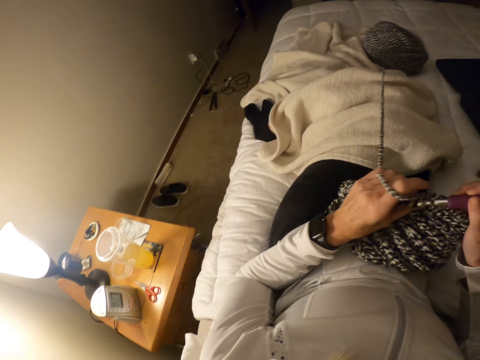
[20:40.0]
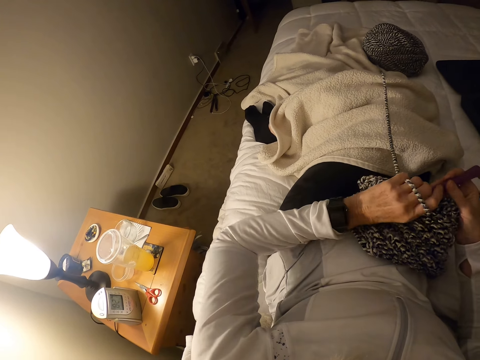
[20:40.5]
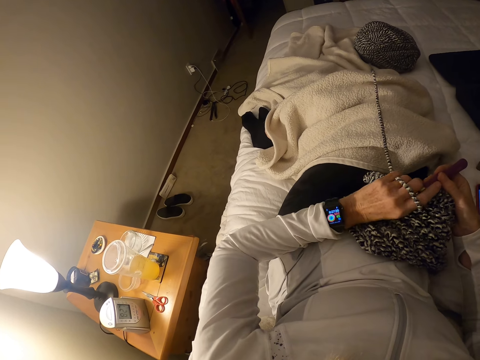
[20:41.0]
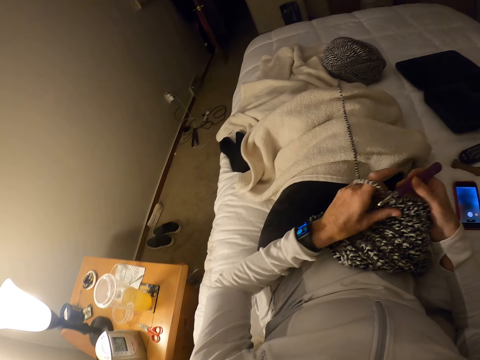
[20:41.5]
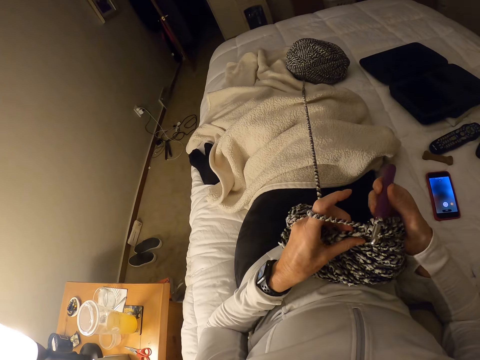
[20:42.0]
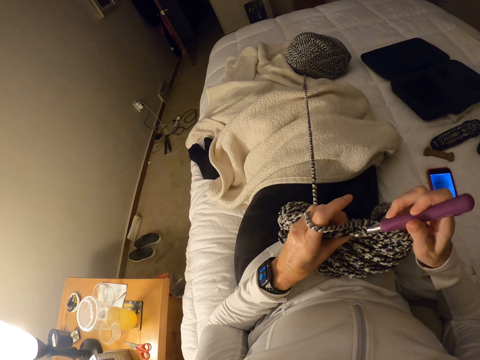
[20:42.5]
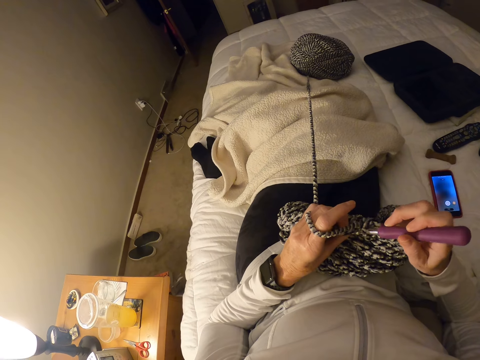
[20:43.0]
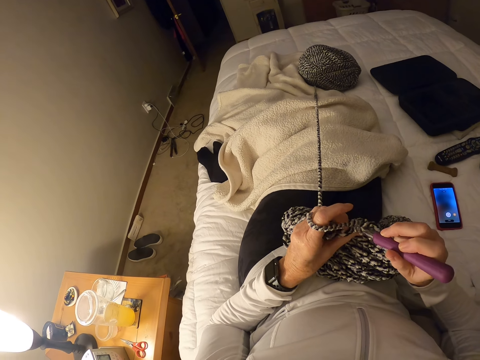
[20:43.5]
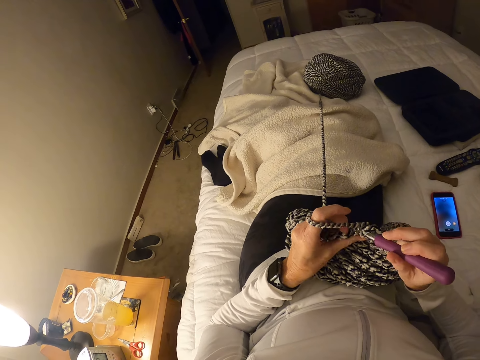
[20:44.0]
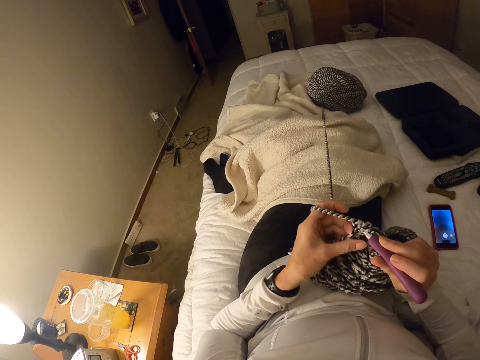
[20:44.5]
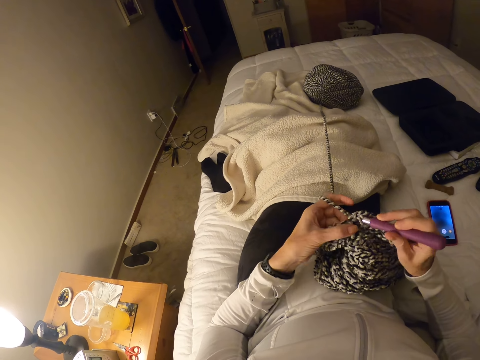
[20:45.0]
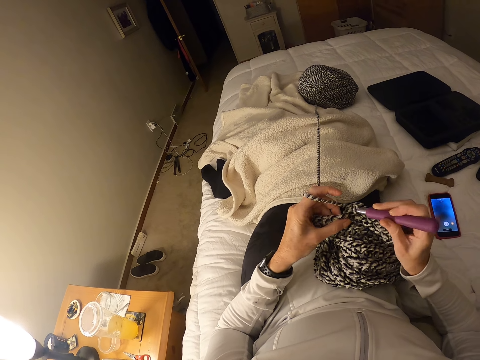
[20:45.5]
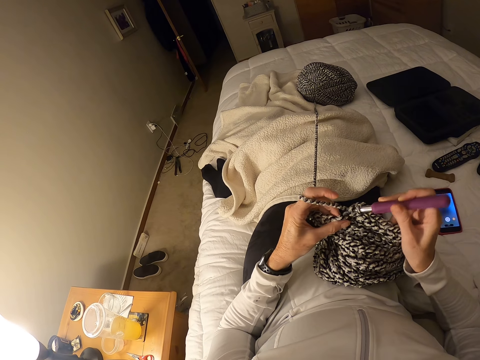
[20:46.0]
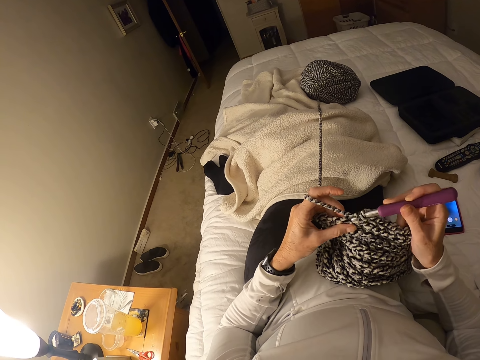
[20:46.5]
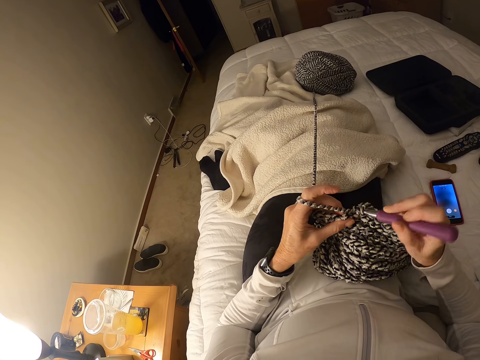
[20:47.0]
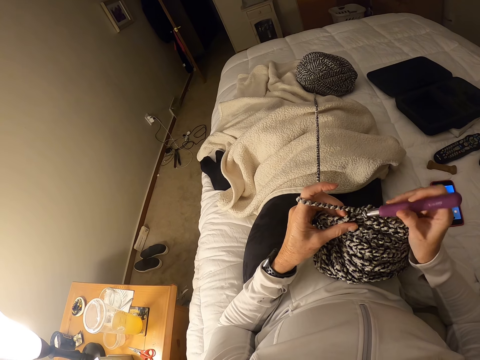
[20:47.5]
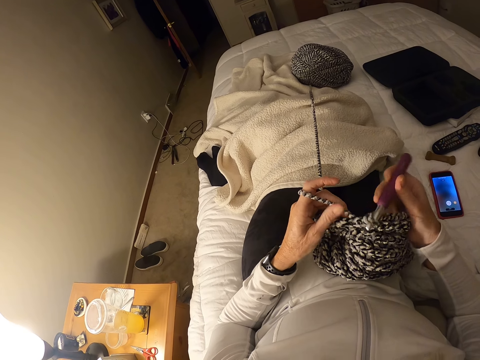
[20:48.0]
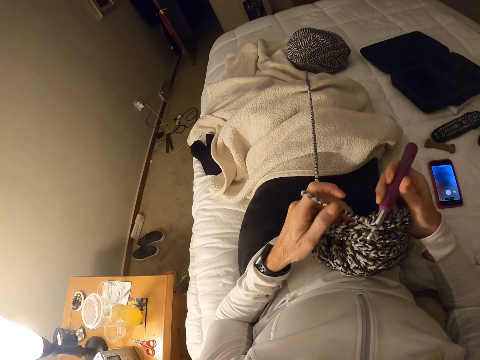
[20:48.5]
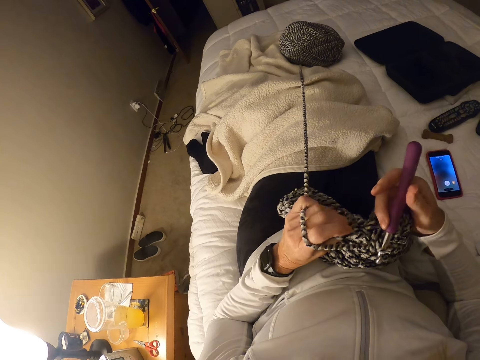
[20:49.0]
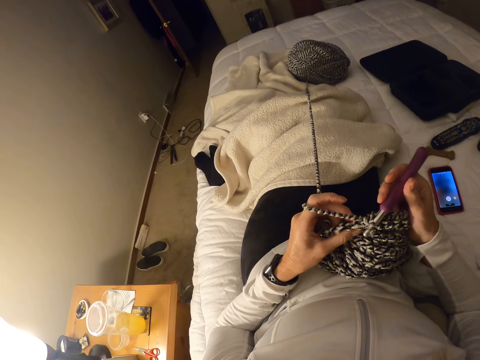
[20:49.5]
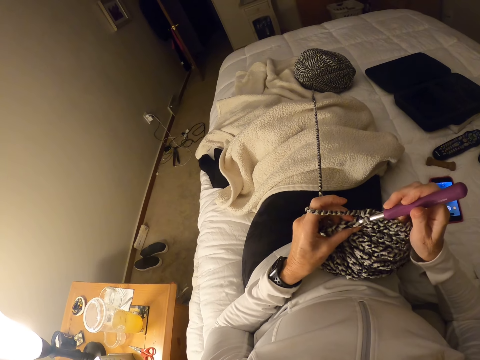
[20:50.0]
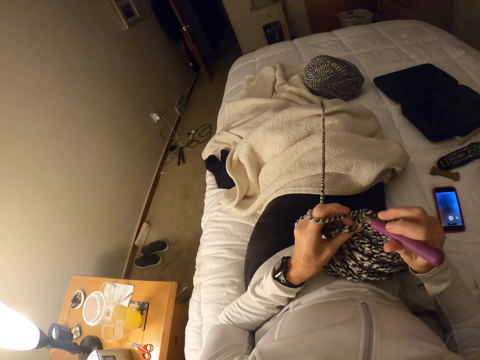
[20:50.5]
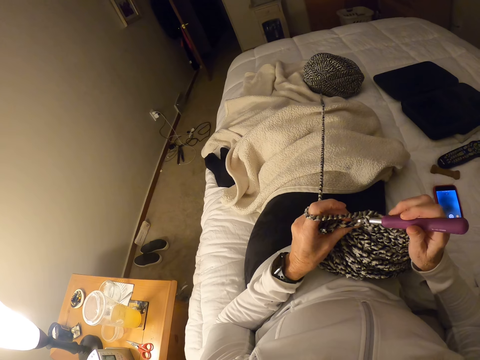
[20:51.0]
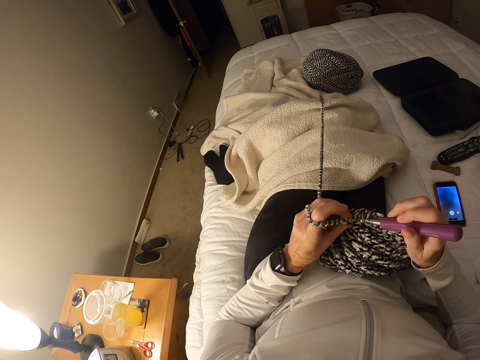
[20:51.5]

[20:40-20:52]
The camera wearer looks at the watch.

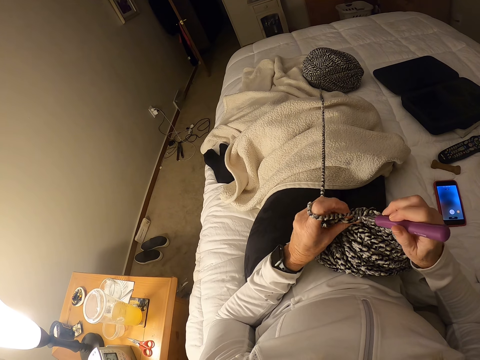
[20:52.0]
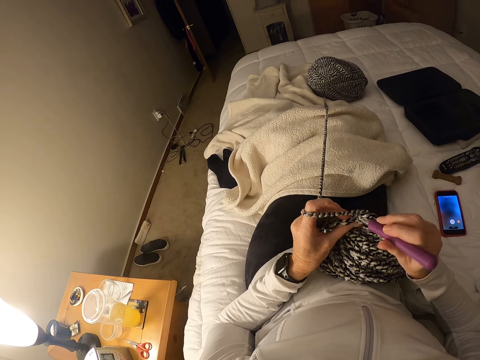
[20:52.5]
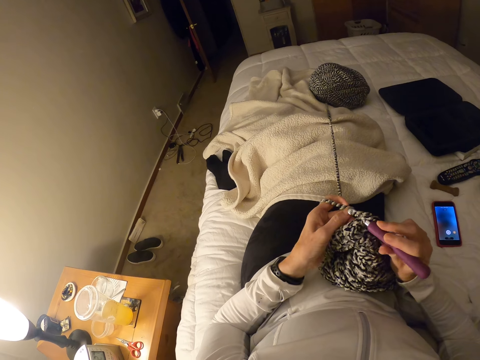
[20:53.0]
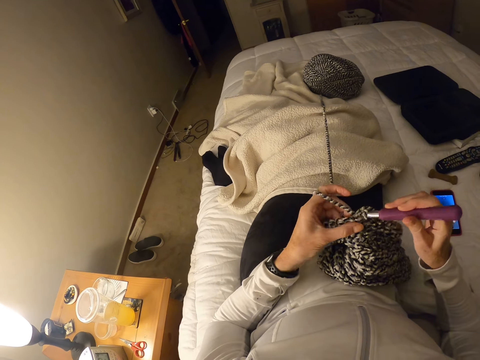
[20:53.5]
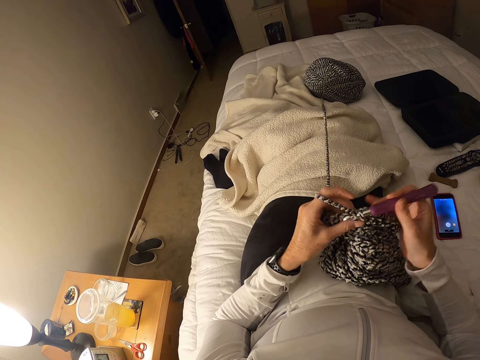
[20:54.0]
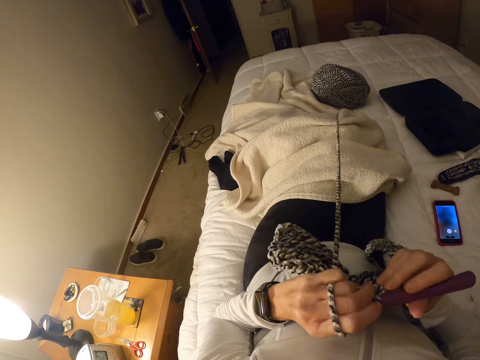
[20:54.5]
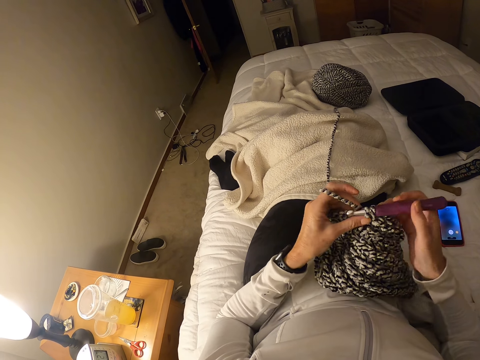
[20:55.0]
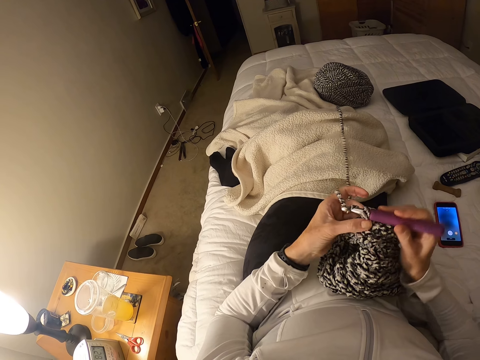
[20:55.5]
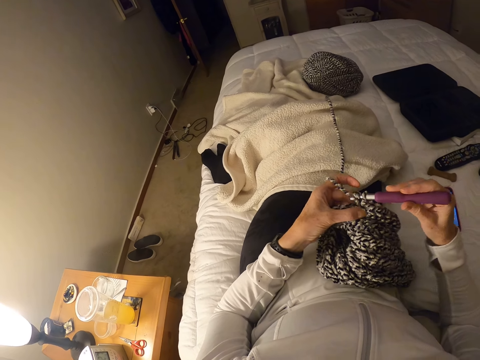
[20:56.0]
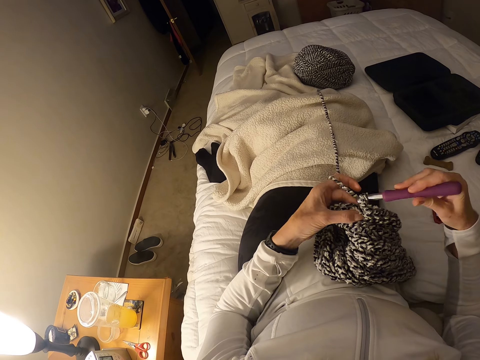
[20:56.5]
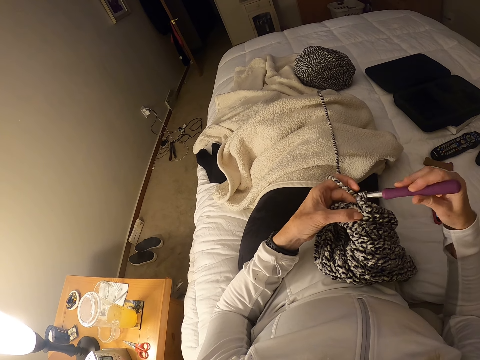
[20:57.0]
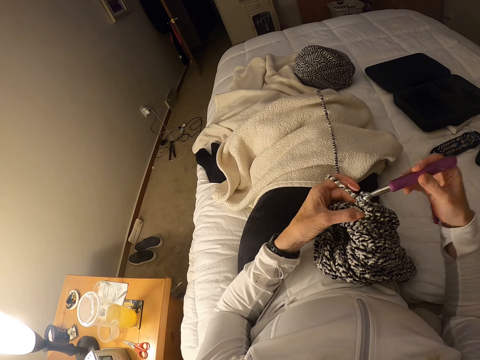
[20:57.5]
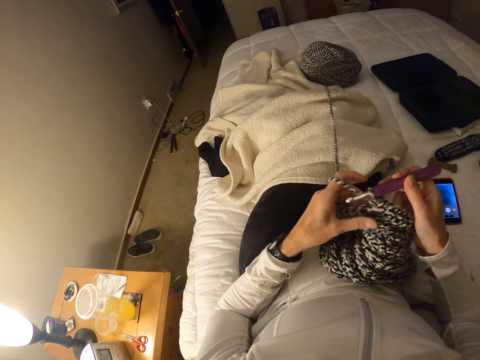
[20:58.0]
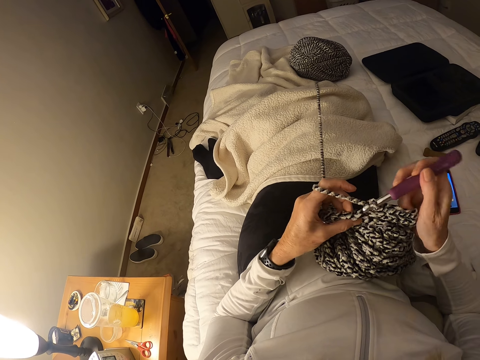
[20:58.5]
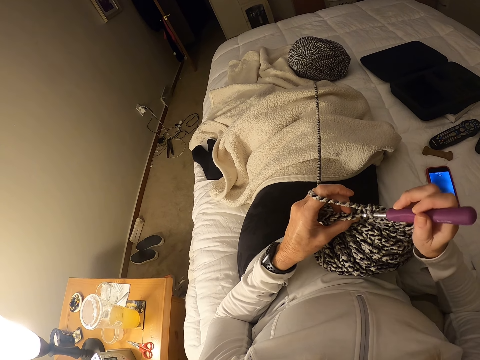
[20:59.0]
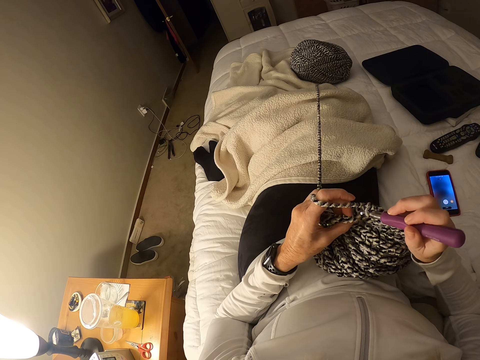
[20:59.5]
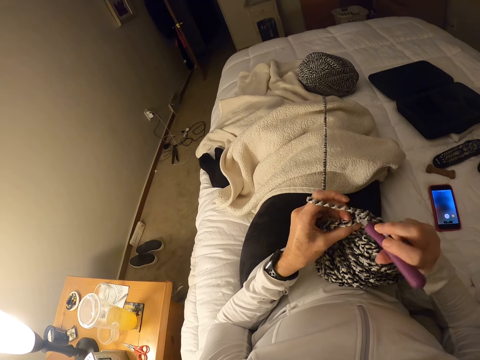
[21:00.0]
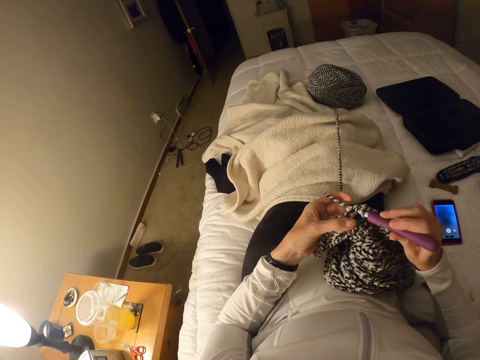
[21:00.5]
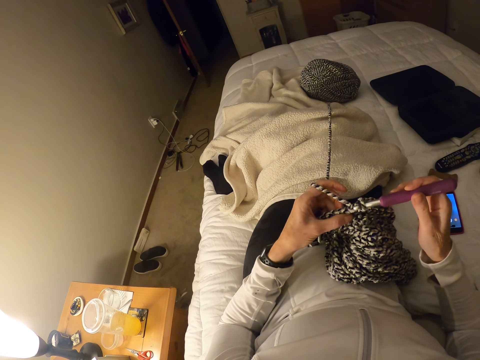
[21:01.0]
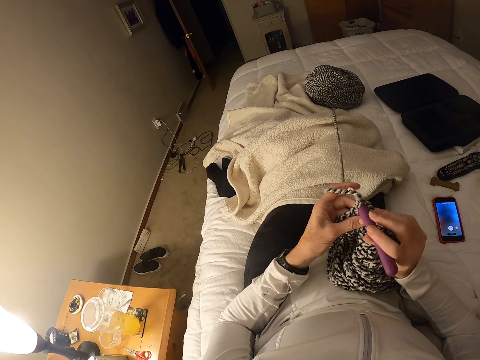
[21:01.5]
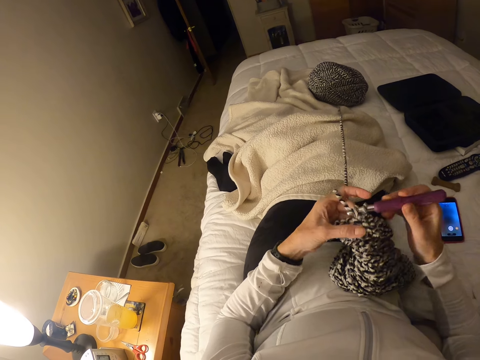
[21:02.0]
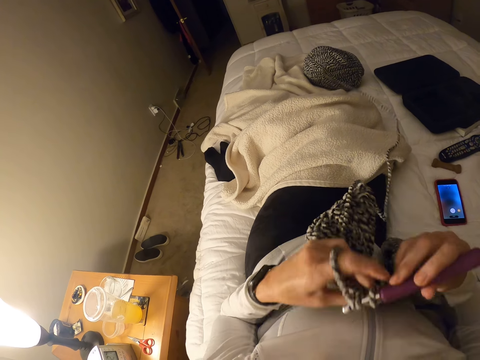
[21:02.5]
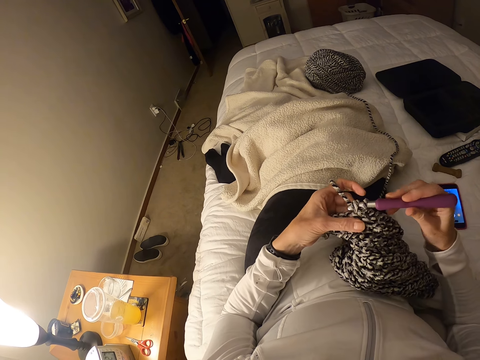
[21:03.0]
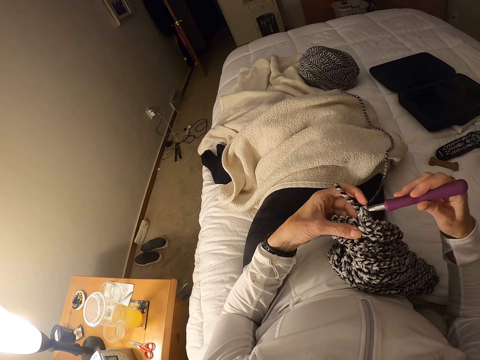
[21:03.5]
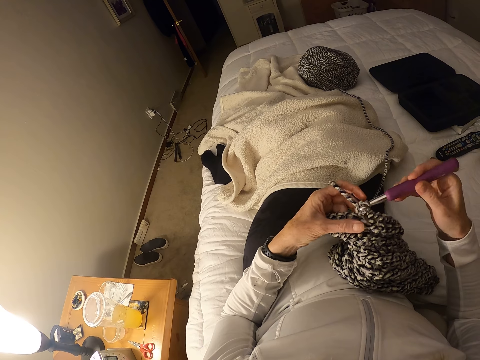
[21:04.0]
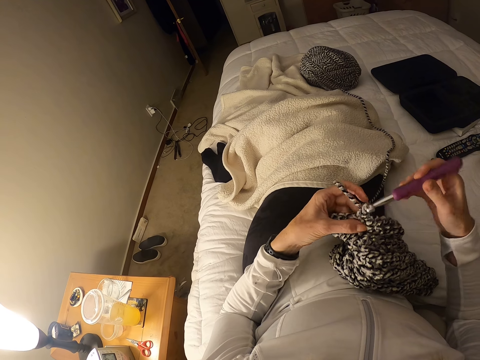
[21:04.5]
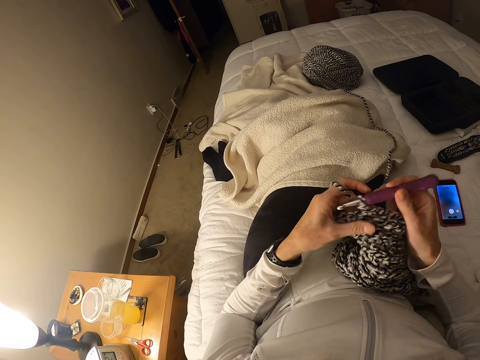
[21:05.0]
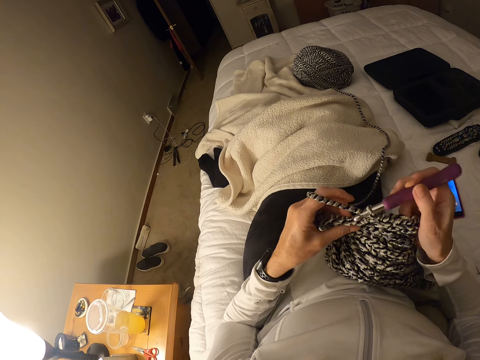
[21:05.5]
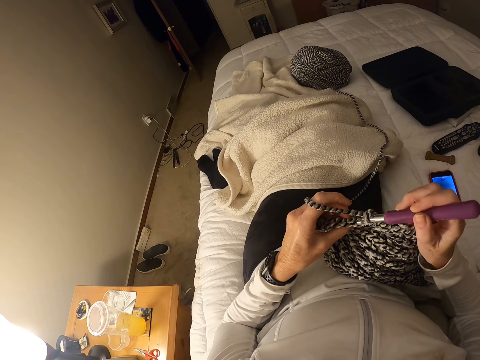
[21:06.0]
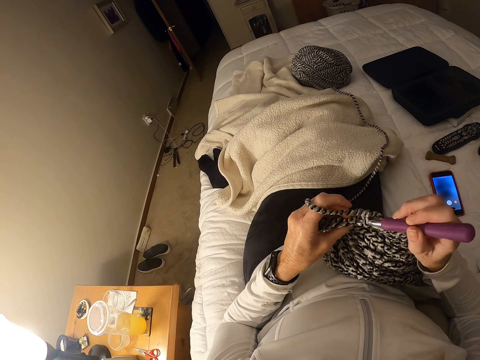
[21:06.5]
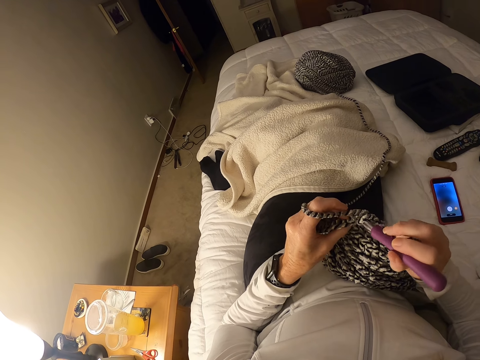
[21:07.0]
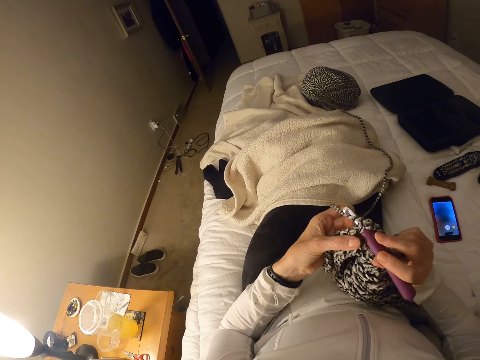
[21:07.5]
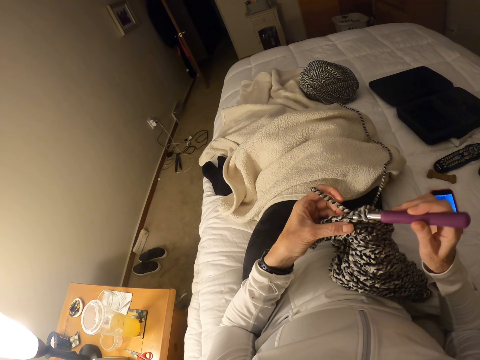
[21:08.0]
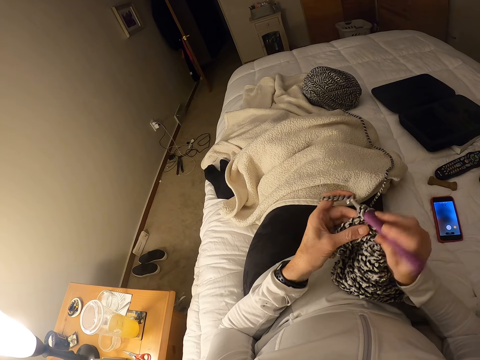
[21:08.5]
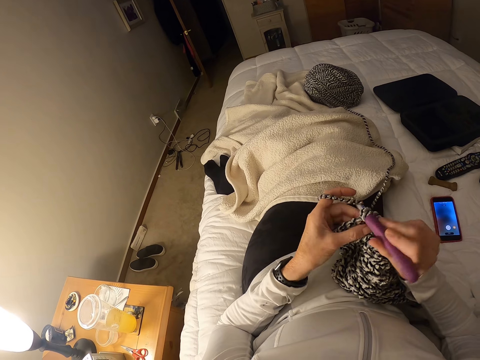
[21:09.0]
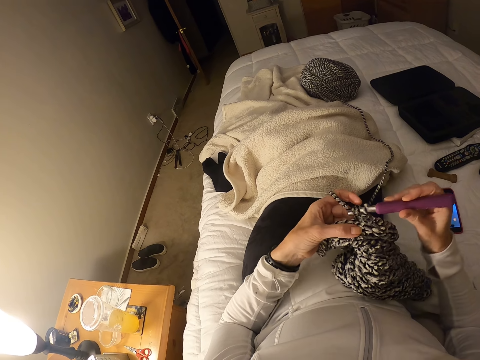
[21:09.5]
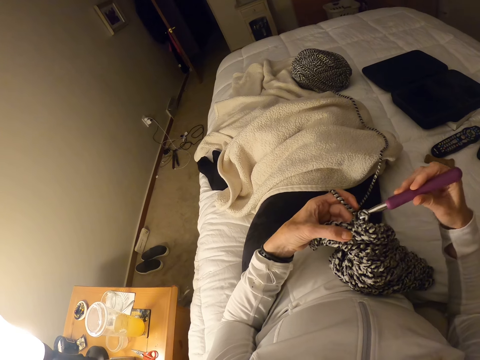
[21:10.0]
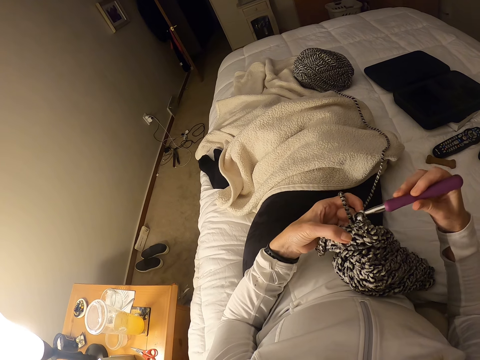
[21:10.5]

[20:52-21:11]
The camera wearer moves the knitted cloth. They move the knitted cloth again.
